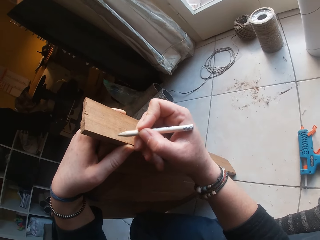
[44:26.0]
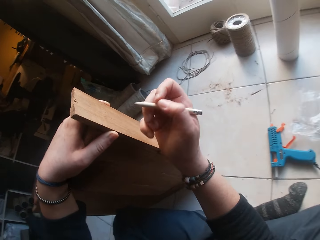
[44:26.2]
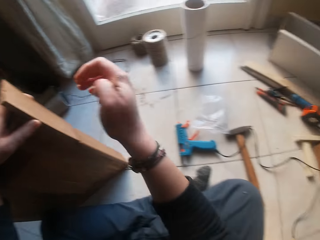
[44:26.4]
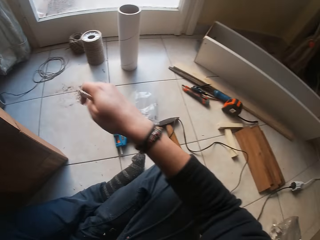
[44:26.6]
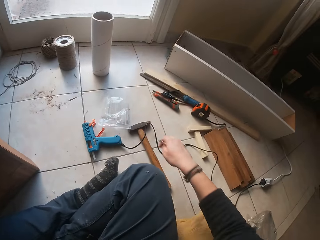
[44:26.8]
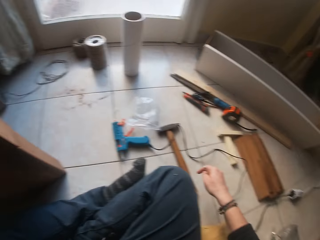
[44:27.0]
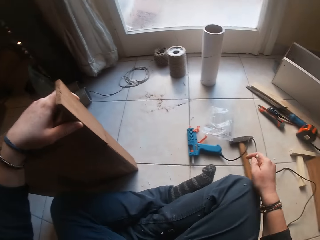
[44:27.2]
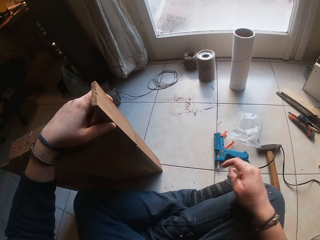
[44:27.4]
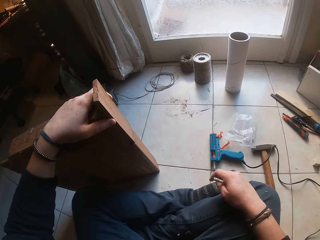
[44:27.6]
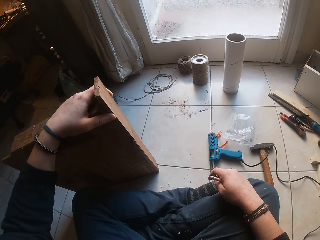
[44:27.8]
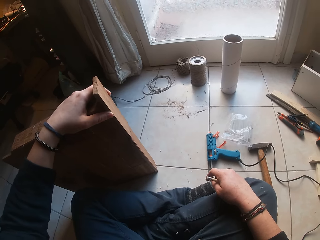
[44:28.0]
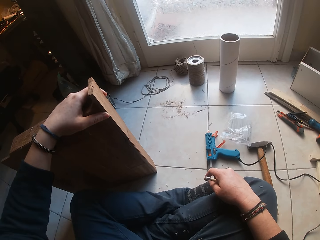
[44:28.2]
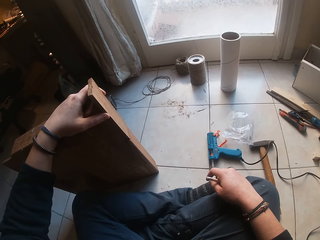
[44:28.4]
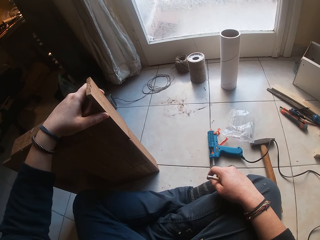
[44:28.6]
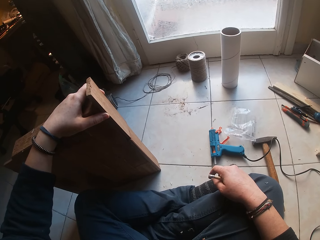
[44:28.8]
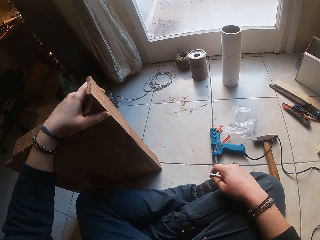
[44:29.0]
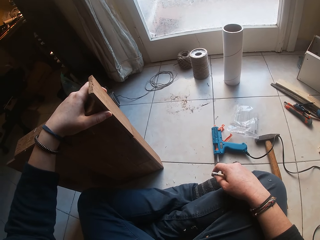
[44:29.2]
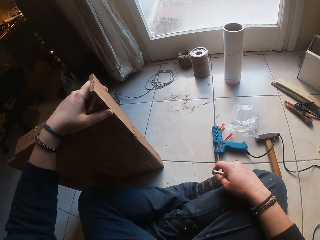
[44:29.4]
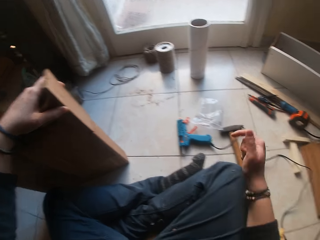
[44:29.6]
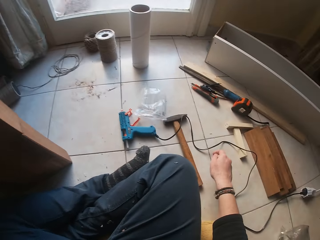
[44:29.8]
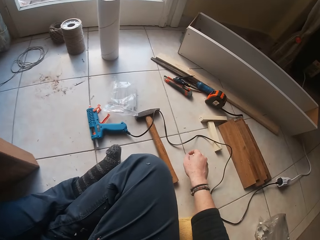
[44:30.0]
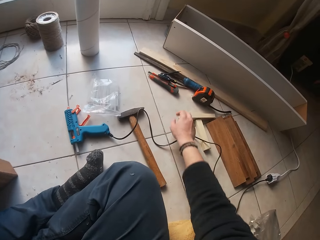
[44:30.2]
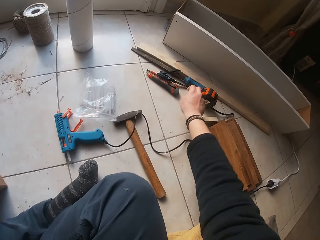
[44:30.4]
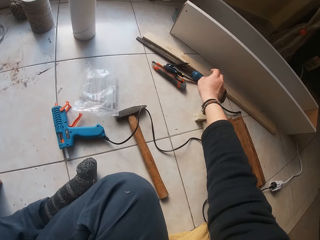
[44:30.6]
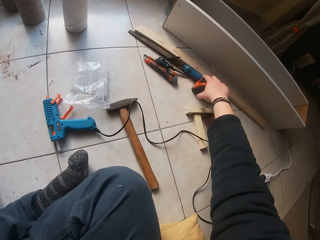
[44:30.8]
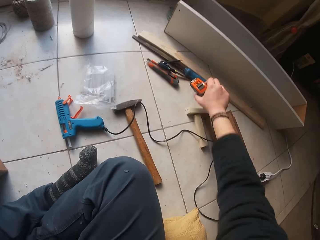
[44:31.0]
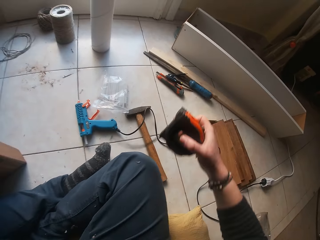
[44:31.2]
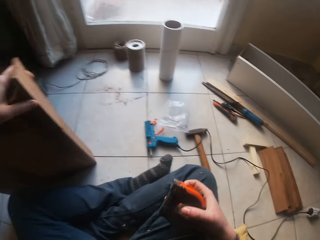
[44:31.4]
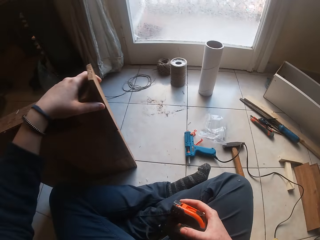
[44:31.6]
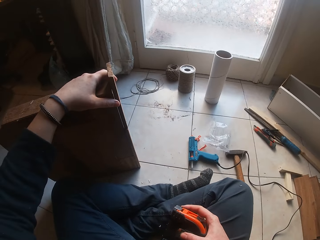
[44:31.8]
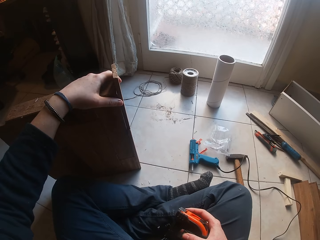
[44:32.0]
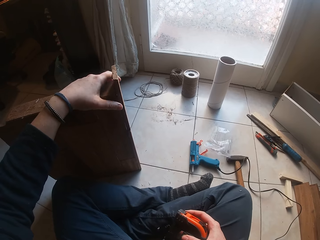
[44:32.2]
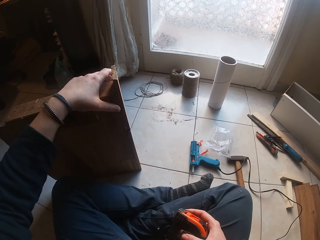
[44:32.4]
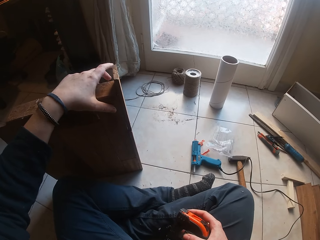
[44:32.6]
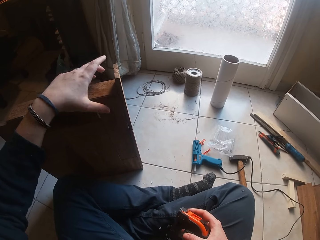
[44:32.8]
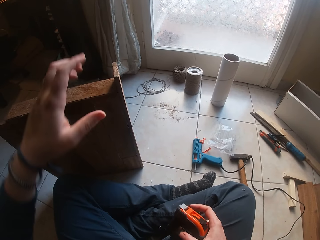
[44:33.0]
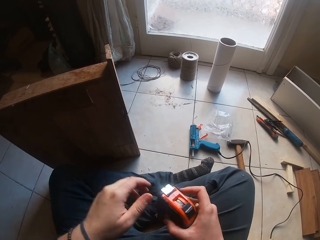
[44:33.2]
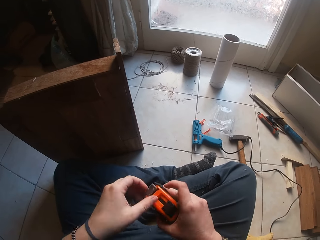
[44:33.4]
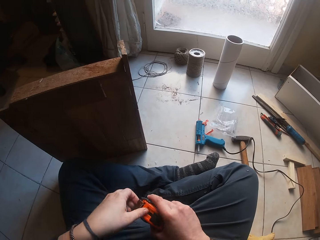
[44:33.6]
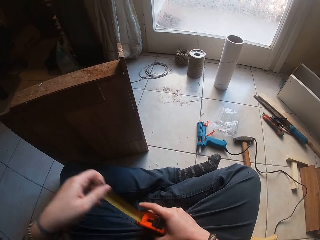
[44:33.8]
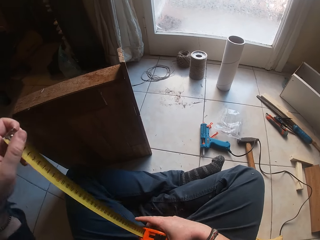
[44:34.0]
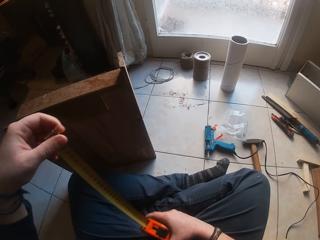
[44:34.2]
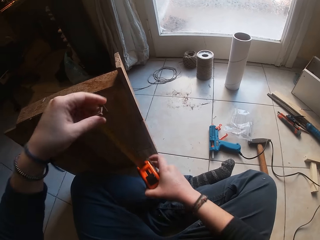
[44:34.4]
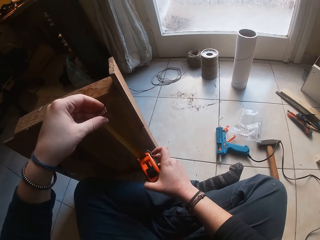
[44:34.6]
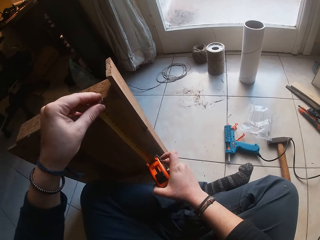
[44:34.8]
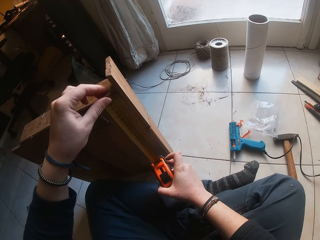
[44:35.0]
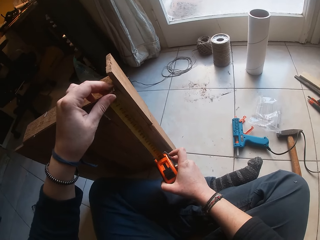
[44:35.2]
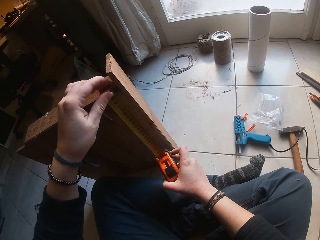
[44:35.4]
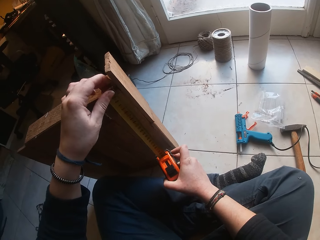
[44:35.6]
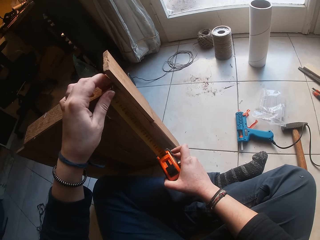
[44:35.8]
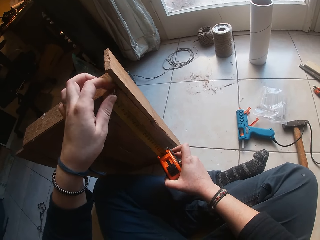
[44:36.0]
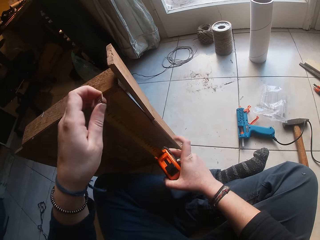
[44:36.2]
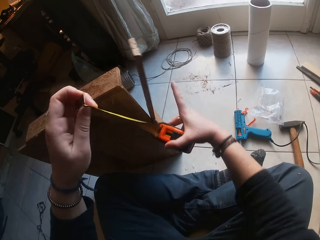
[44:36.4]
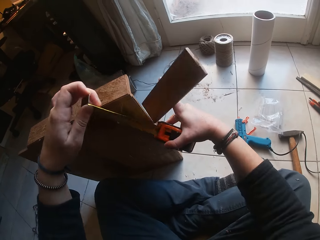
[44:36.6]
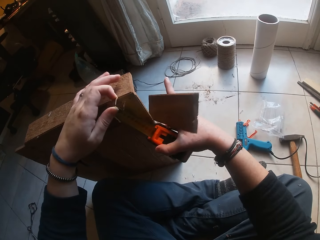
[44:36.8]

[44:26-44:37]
The camera wearer holds the pencil. He puts the hand on the lap. He puts the pencil down. He picks up the tape measure on the floor with his right hand. He holds the tape measure. He removes the hand from the wood. He holds the tape measure with the hands. He pulls out the tape measure with his left hand. He measures the wood.

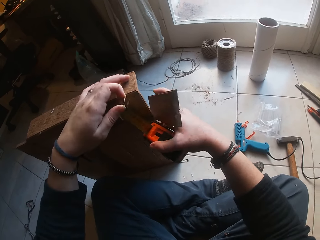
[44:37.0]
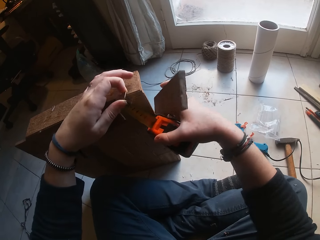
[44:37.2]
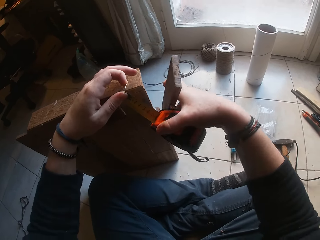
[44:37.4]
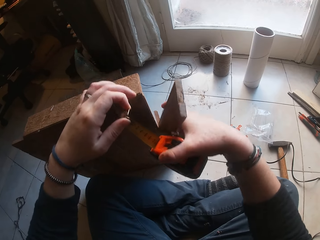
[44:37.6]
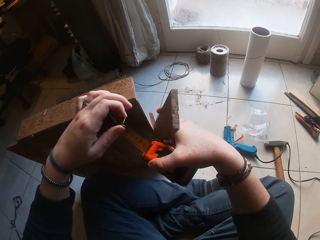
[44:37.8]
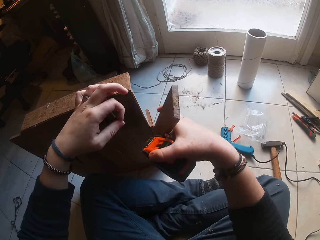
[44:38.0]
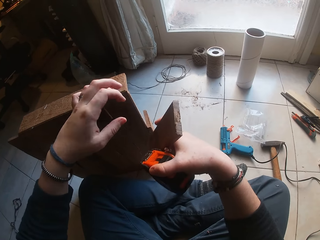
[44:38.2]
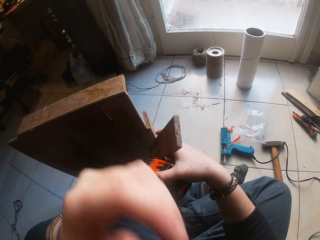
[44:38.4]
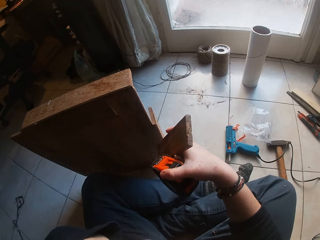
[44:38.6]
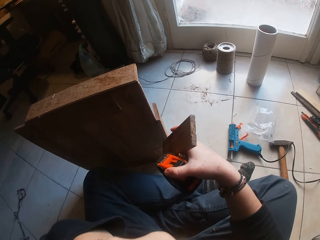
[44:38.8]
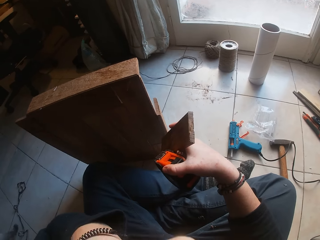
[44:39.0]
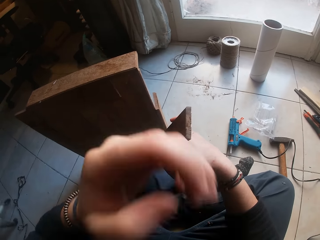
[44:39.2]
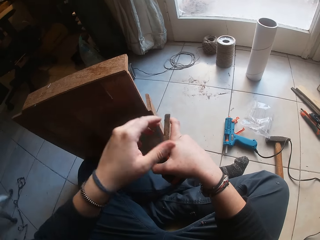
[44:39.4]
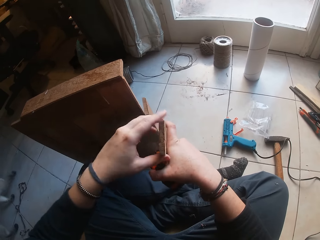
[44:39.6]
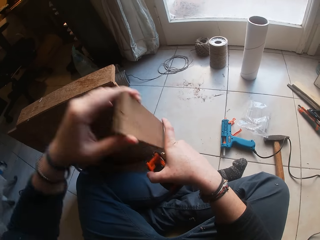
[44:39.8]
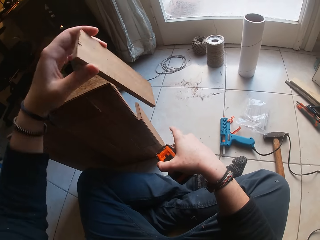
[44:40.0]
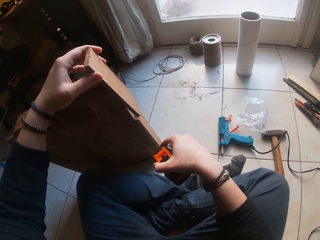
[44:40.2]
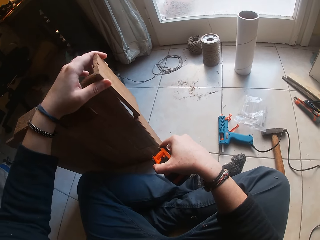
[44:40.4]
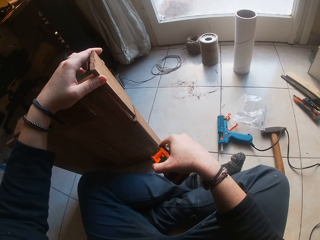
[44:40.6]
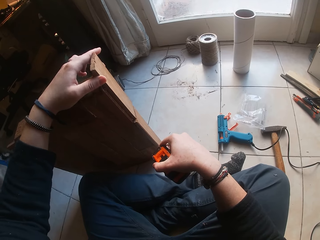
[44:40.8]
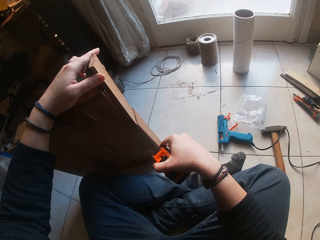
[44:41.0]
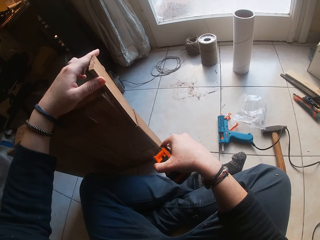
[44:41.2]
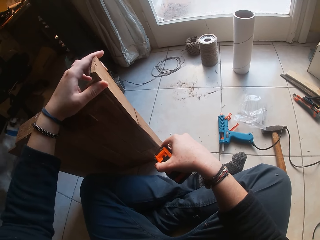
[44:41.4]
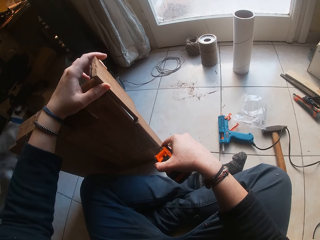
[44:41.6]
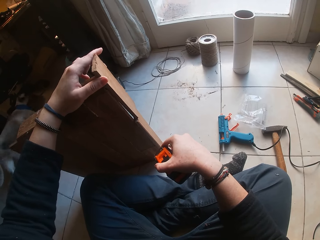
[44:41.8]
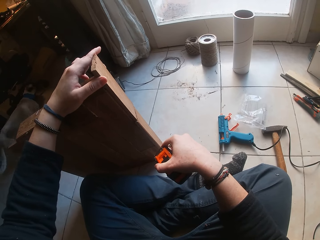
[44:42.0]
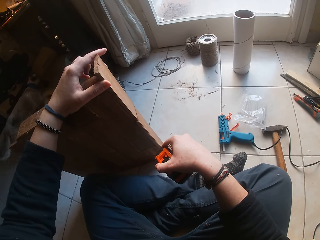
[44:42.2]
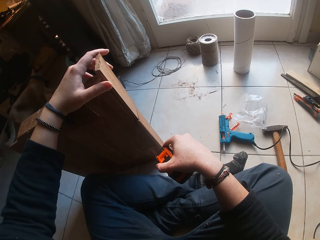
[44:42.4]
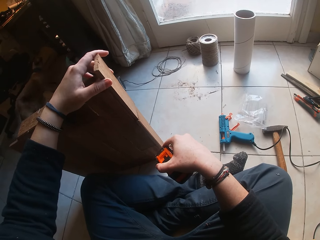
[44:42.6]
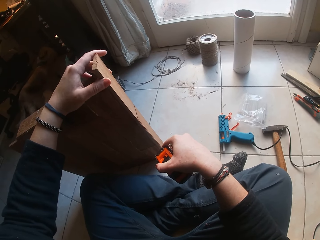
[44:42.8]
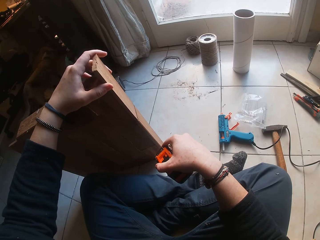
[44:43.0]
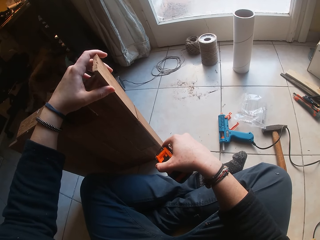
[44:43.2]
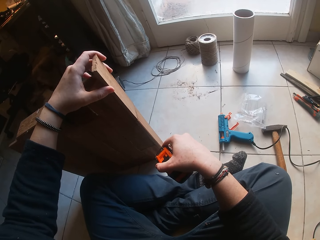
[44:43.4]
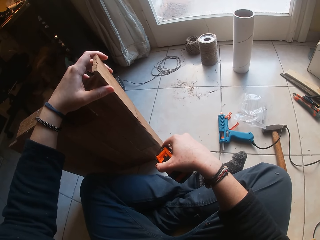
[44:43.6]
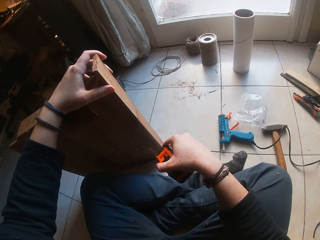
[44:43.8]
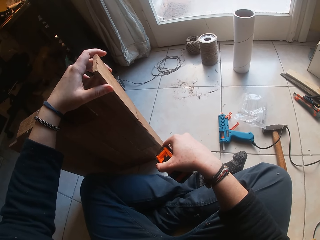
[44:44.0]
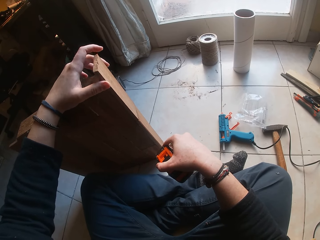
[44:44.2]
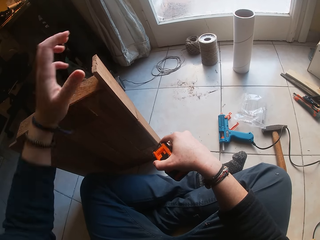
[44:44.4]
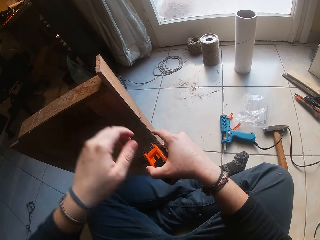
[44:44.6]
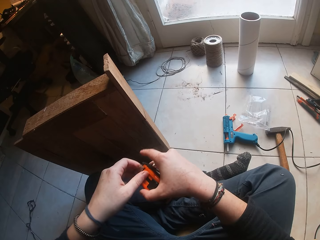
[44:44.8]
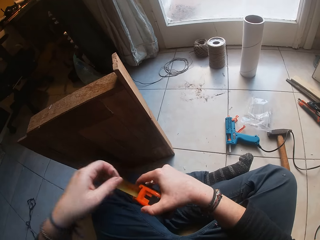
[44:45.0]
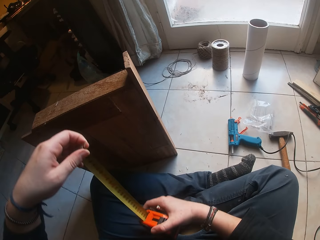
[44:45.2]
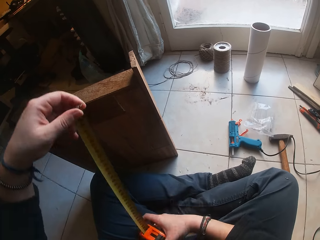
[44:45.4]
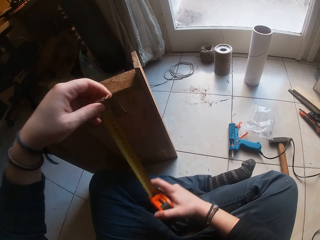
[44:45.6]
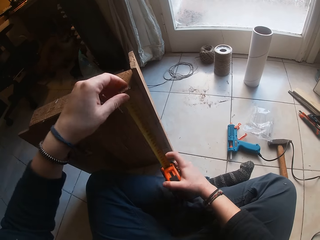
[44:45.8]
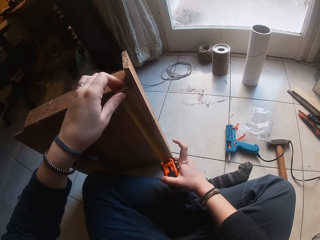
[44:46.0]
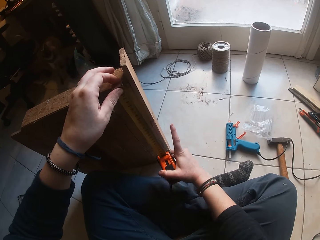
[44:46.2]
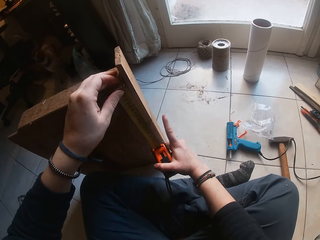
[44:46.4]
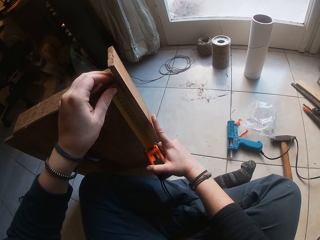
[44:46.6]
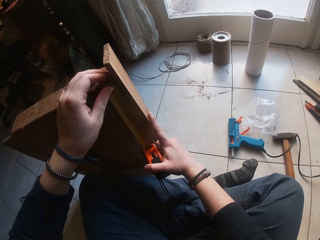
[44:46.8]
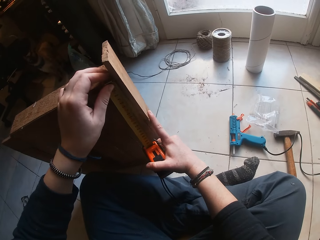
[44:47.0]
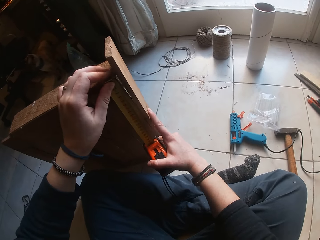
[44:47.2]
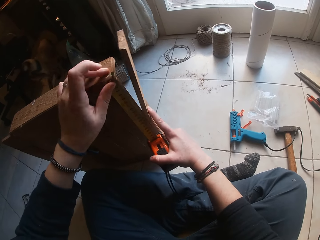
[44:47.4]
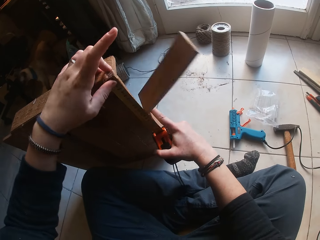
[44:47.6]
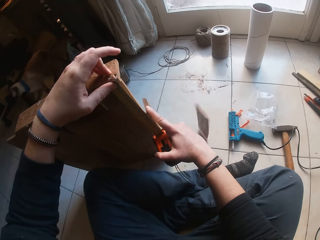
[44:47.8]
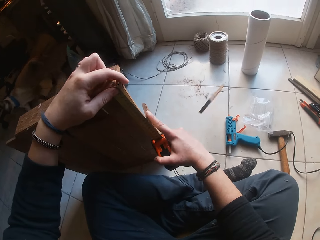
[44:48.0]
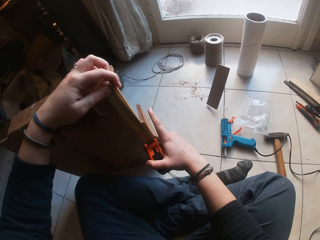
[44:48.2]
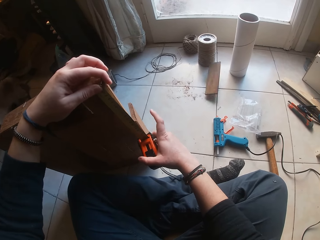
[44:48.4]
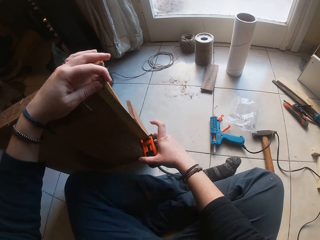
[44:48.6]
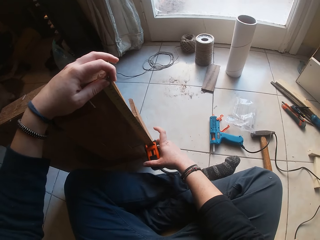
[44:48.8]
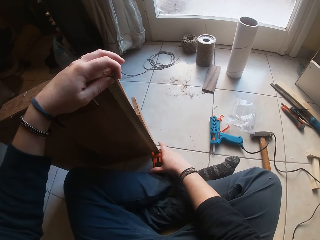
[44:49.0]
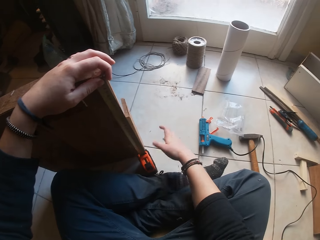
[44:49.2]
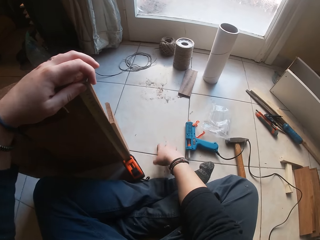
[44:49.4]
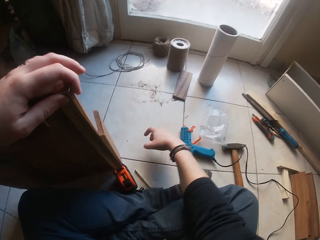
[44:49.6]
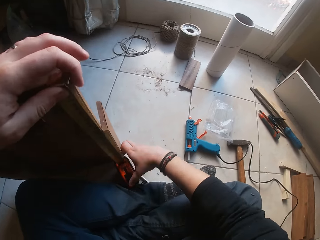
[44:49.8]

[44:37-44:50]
The camera wearer supports the piece of wood with his right hand. He lifts the hand. He holds the piece of wood with the left hand. He picks the piece of wood in his right hand with his left hand. He places the piece of wood in his left hand against the piece of wood on the floor. He holds the tape measure with the hands. He pulls out the tape measure with his left hand. He measures the wood on the floor with the tape measure.
